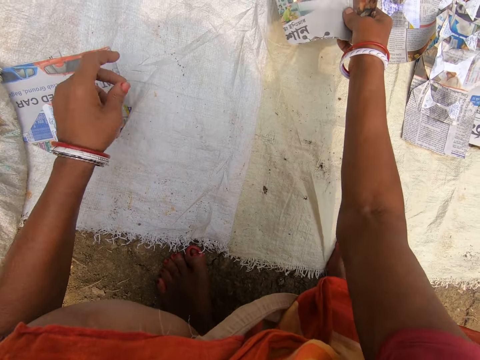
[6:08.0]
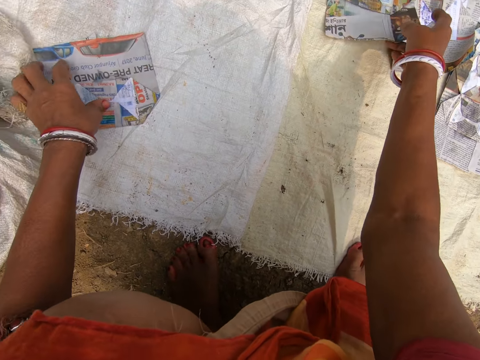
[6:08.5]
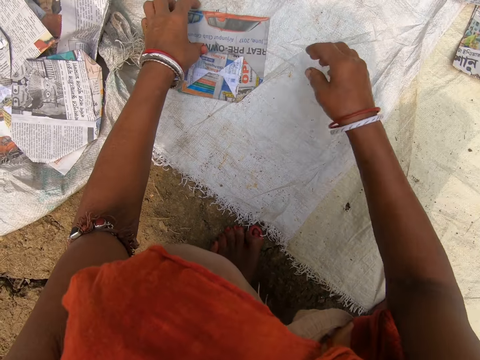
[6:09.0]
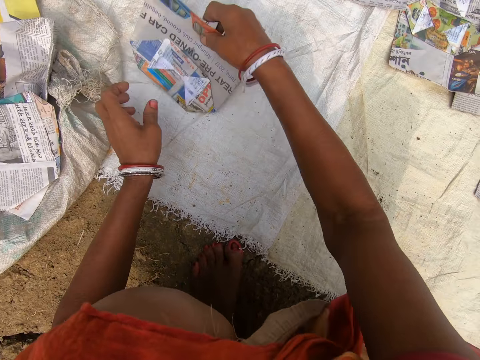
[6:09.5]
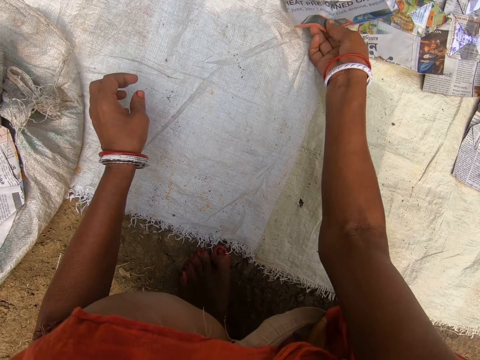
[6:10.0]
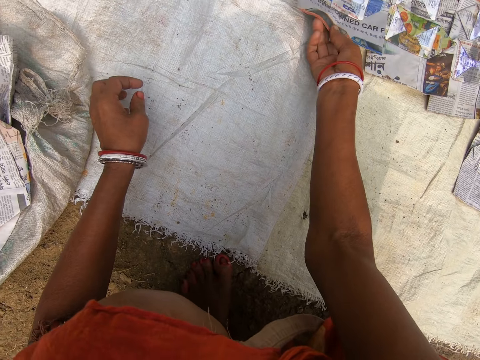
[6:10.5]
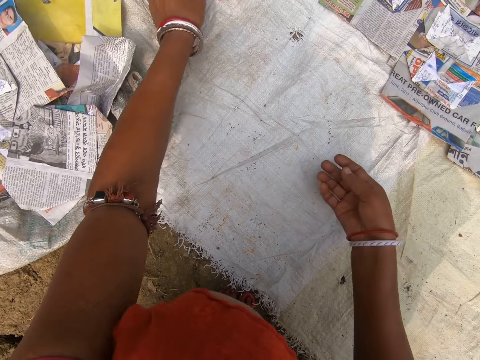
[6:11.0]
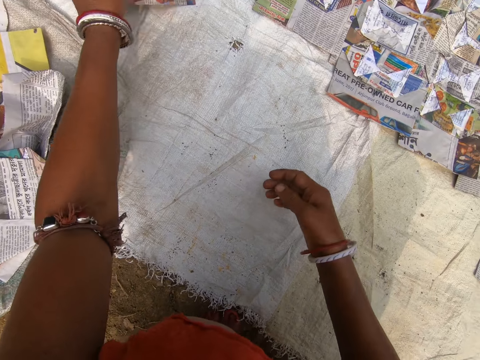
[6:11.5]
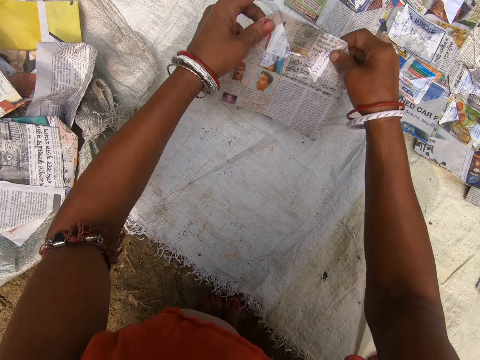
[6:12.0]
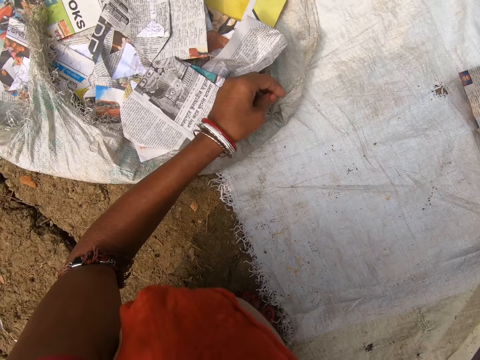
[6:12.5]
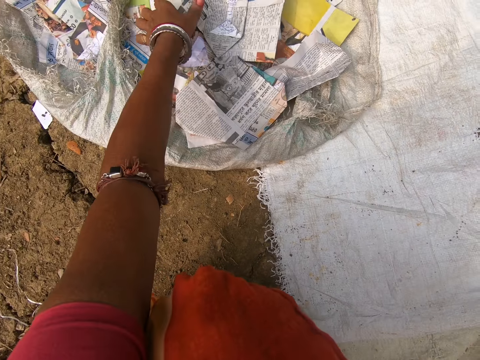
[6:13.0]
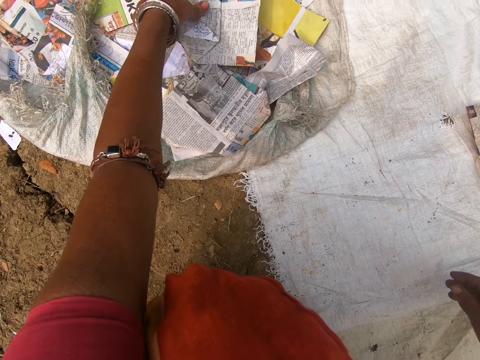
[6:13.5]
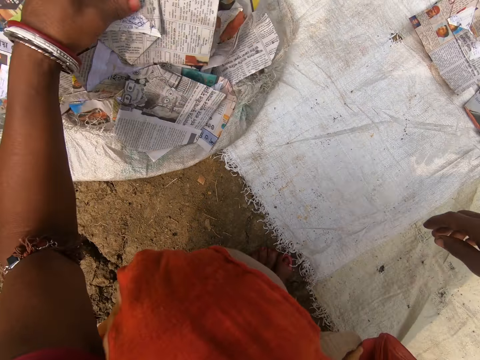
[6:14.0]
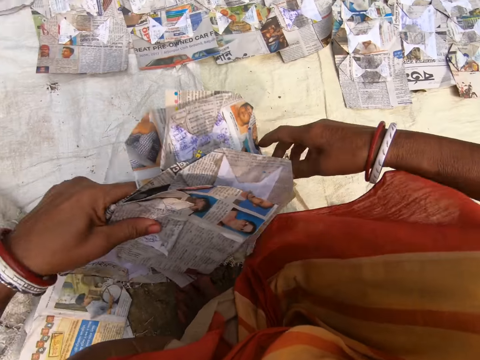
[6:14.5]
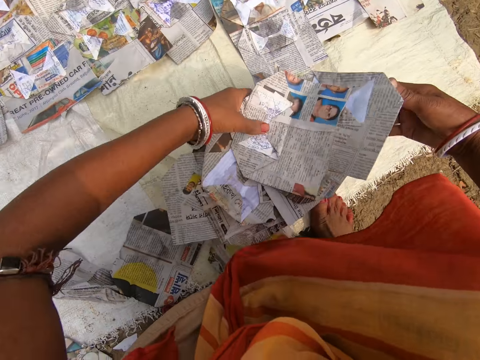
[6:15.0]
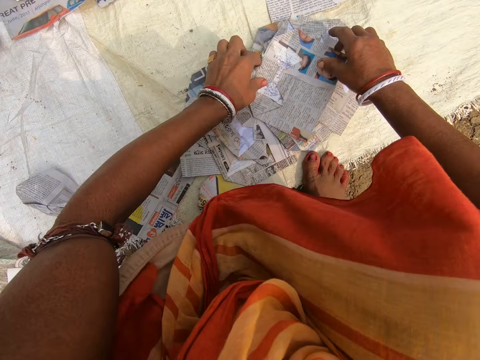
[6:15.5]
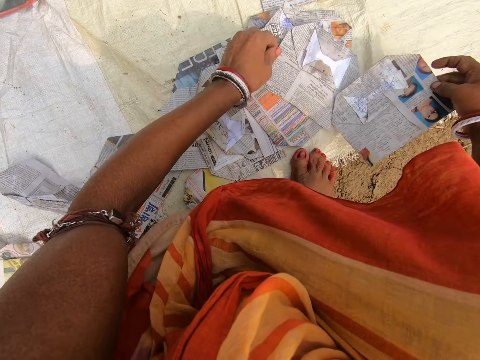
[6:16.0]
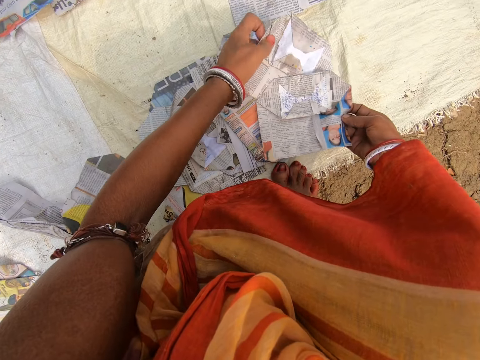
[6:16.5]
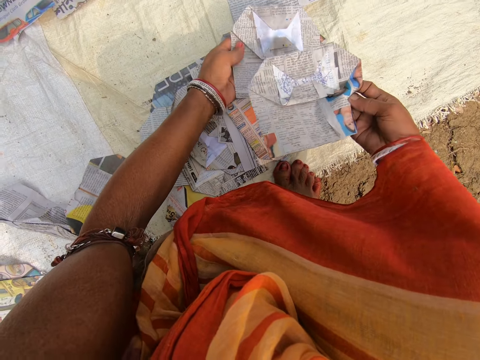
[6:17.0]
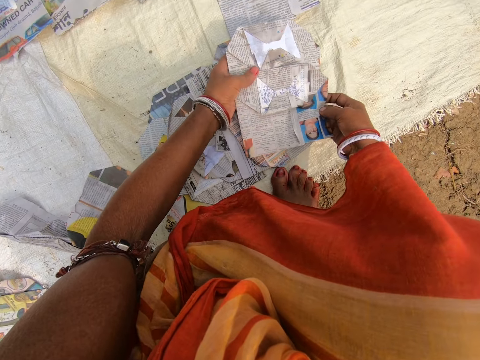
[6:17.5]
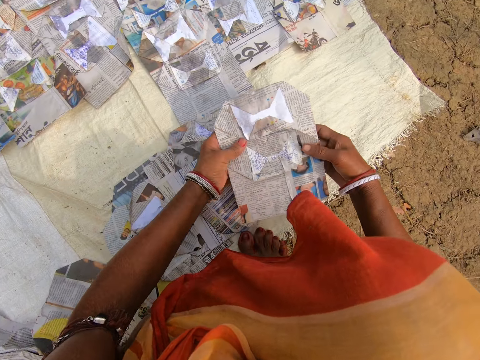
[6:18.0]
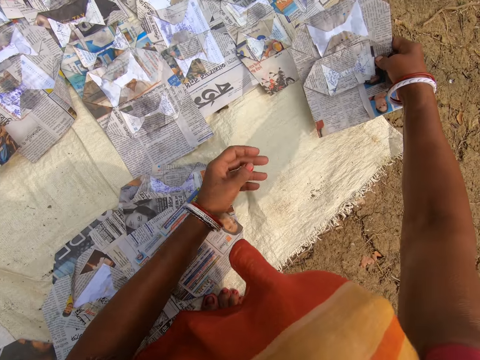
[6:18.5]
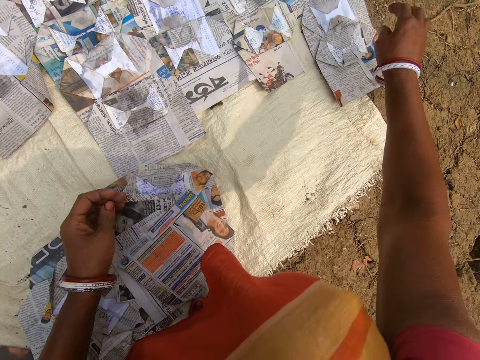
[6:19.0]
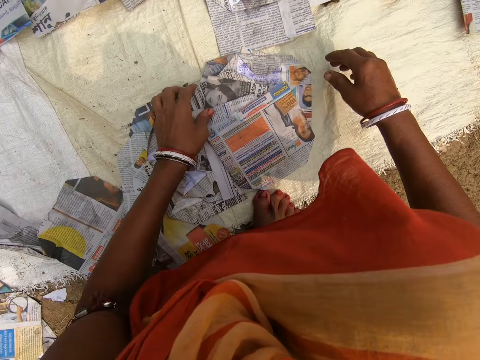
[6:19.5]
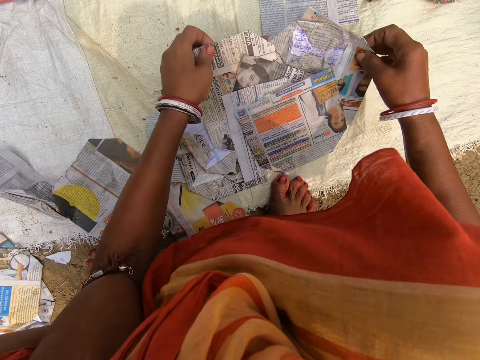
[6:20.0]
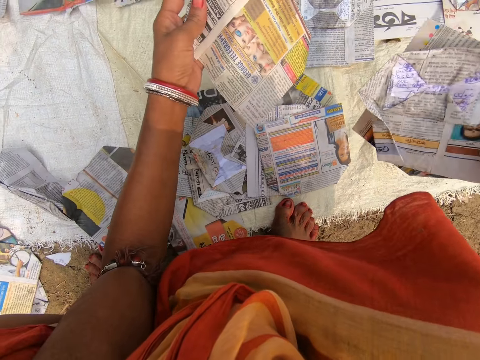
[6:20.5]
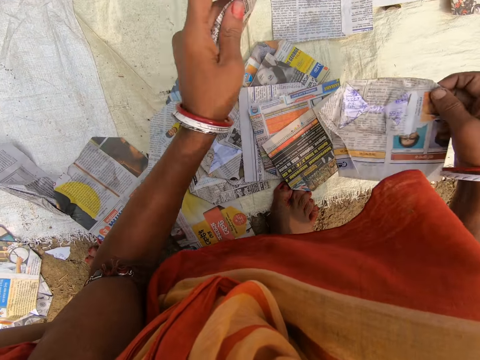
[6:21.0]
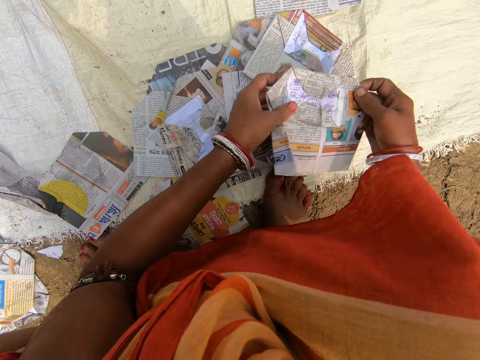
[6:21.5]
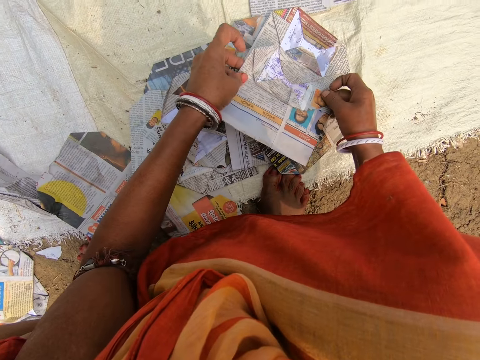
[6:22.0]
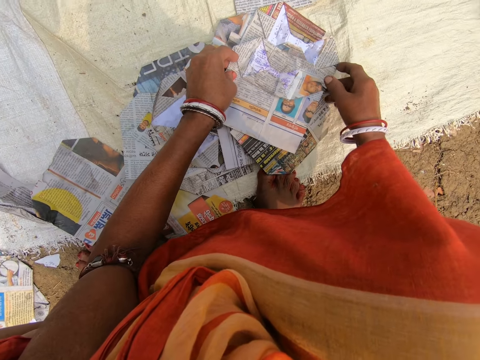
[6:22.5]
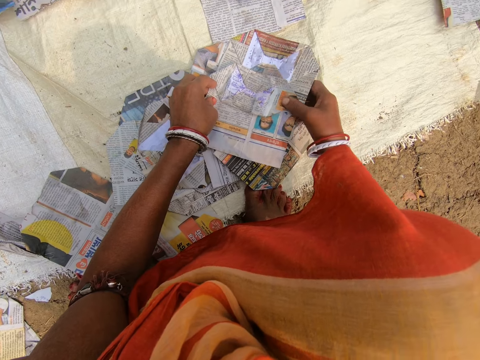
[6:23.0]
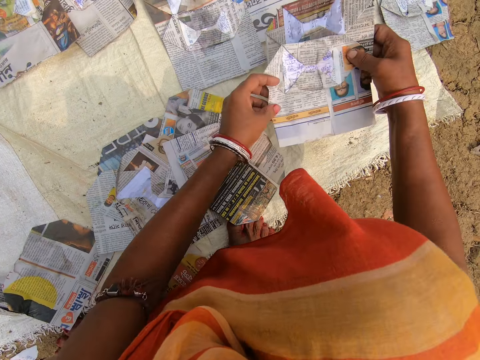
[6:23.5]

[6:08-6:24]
The camera wearer arranges the newspapers. They place the magazine on the sack and look at the magazine. They pick up the newspapers and arrange the newspaper. They place the magazine on the sack and look at the magazine. They pick up the newspaper and arrange the newspaper. They pull the magazine and pick up the newspapers. They put down the newspapers. They place the magazine on the sack and pick up the newspapers. They arrange the newspaper and place the magazine on the sack. They place the magazine on the sack again. They pick up the newspapers, look at the magazine, drop the magazine and look at the magazine.

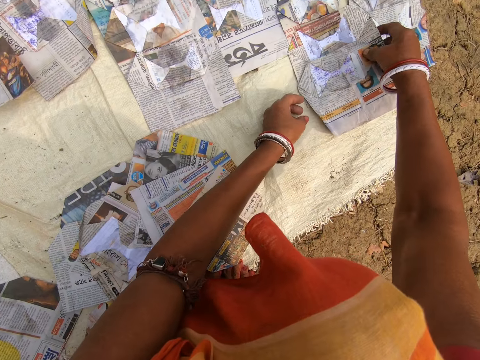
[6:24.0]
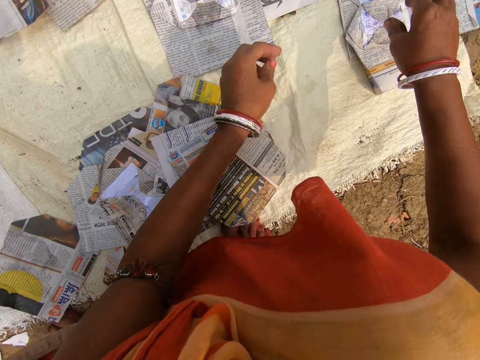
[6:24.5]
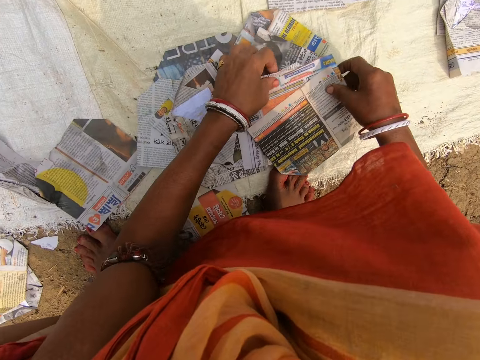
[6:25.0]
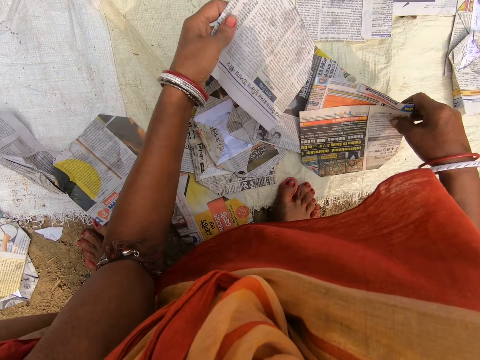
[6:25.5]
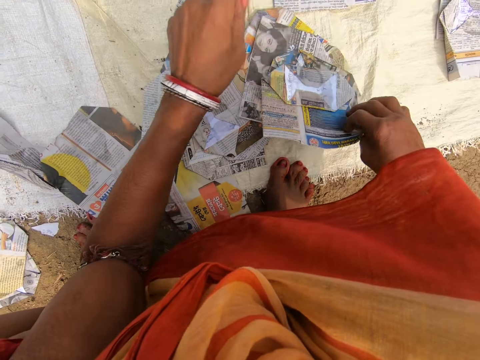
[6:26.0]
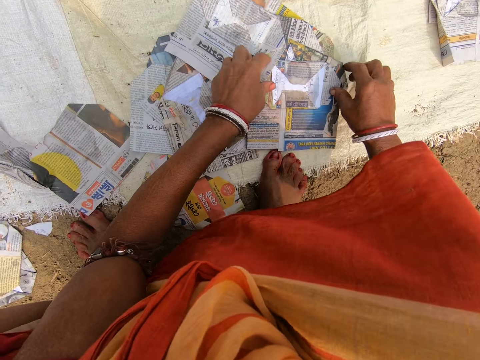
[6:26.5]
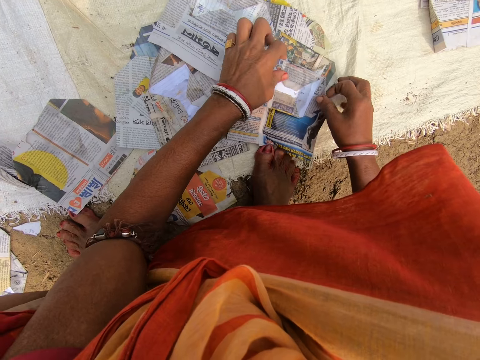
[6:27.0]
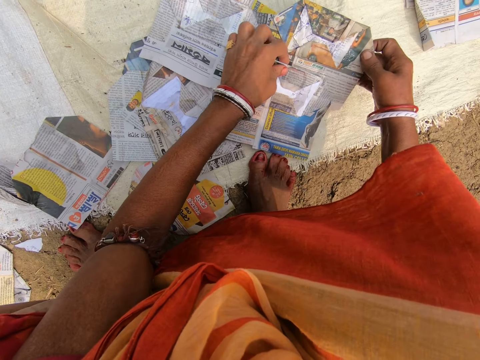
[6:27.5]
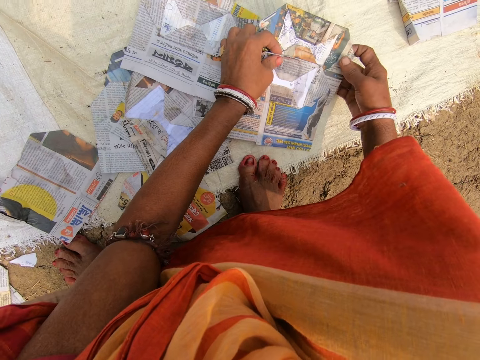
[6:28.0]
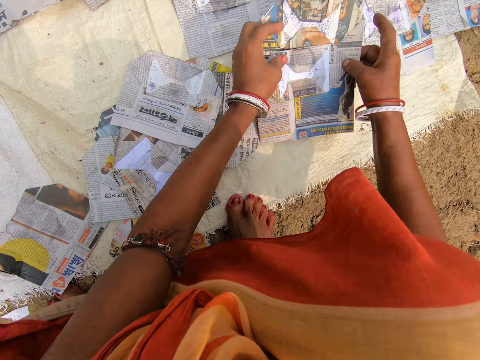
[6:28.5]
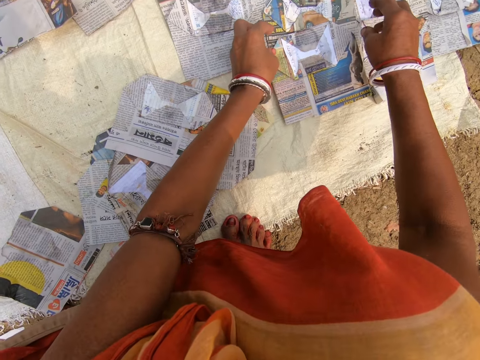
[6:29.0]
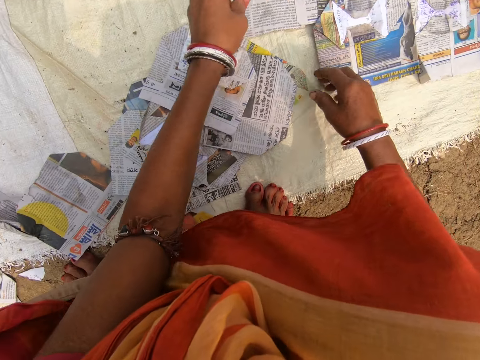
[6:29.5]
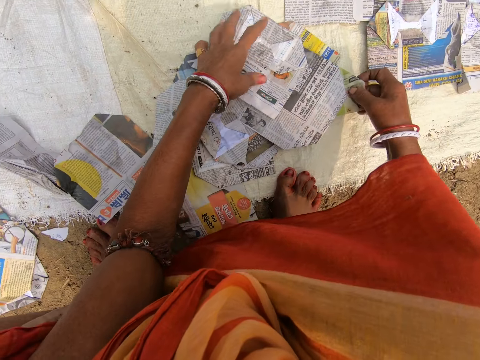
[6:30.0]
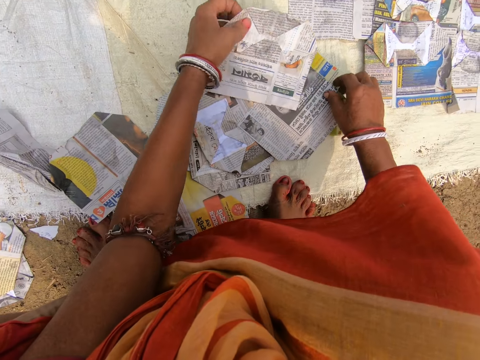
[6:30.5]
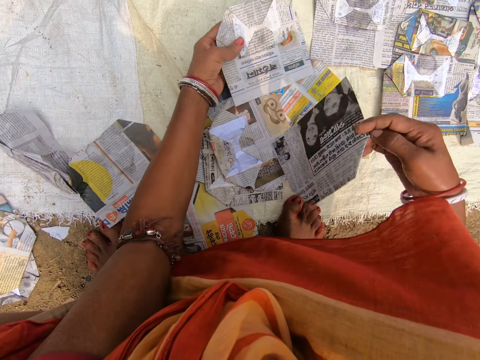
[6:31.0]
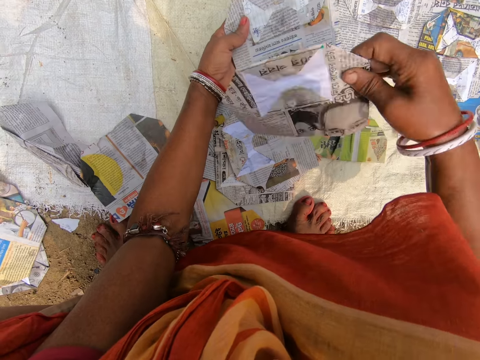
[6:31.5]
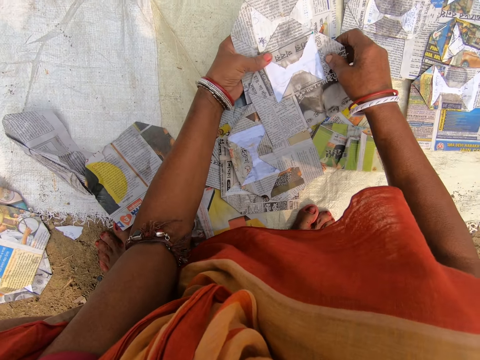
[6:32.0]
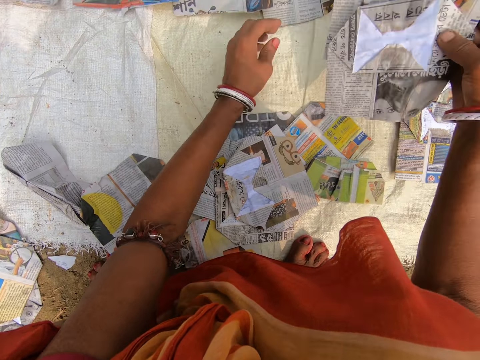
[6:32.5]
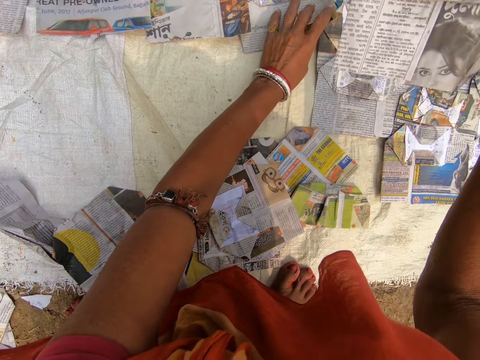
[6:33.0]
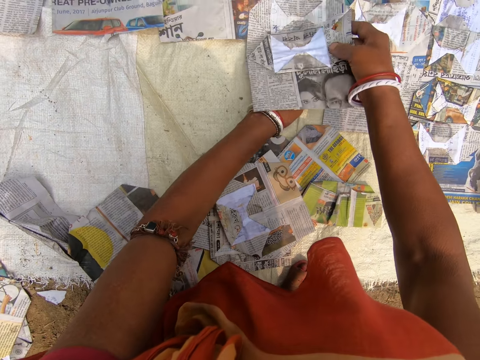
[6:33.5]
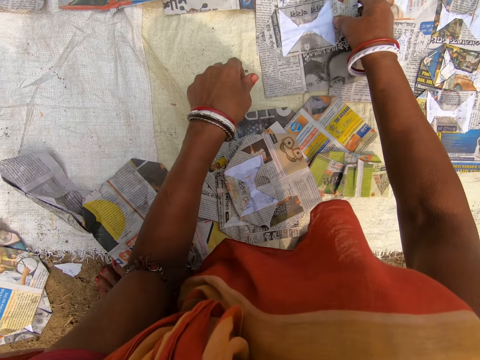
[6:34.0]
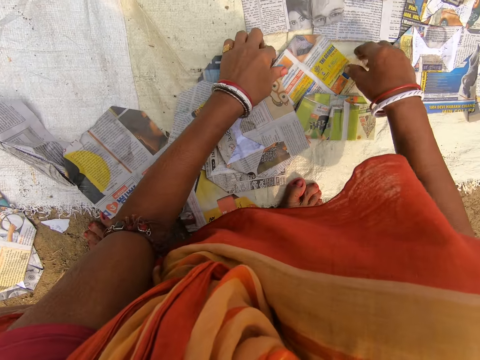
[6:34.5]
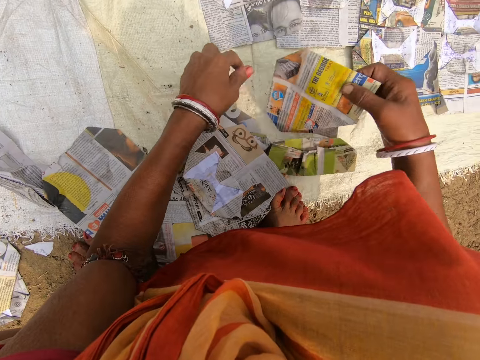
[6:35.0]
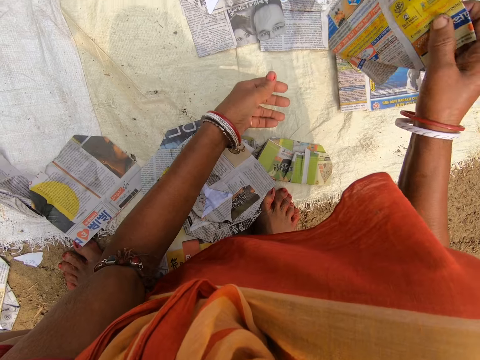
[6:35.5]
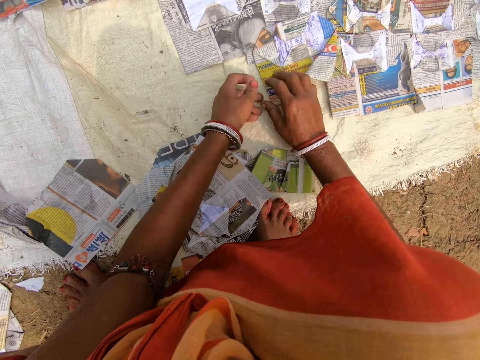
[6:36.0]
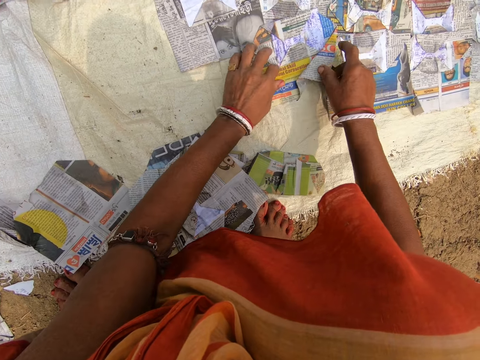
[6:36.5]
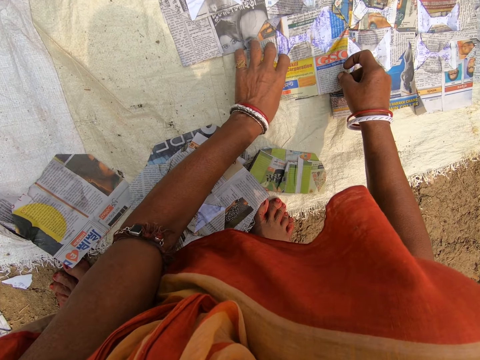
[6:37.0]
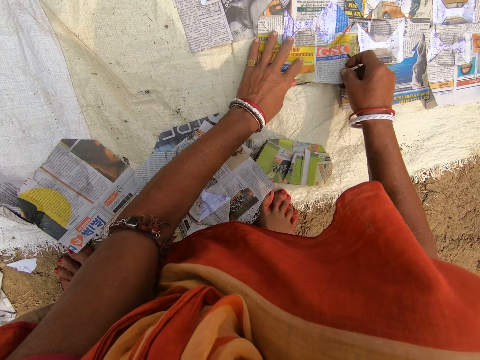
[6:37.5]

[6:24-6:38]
The camera wearer arranges the newspapers. They place the magazine on the sack, pull the magazine, pick up the newspapers and look at the magazine. They arrange the newspapers, place the magazine on the sack and look at the magazine. They pick up the newspapers, pull the magazine and look at the magazine. They arrange the newspapers, place the magazine on the sack and look at the magazine. They pick up the newspapers, pull the magazine, place the magazine on the sack and arrange the newspapers. They look at the magazine.
